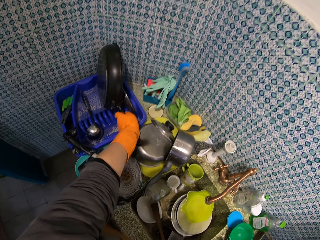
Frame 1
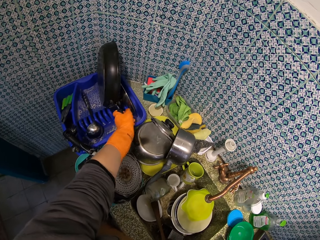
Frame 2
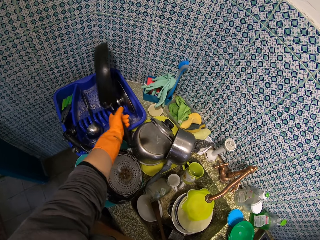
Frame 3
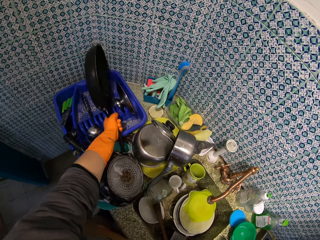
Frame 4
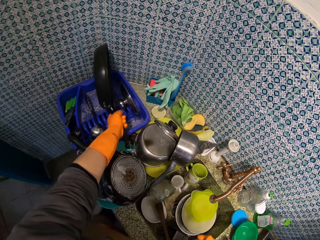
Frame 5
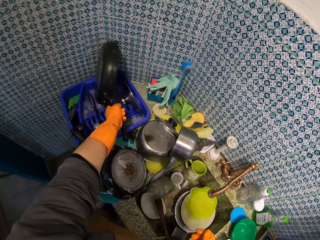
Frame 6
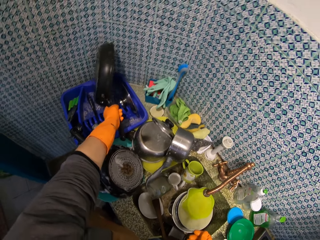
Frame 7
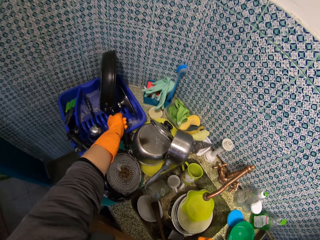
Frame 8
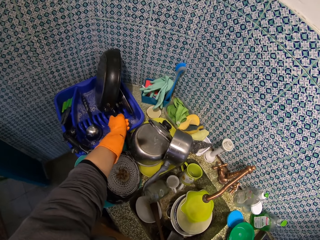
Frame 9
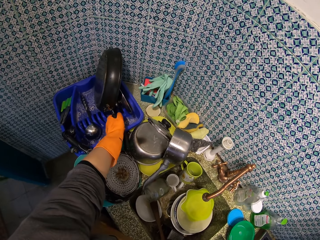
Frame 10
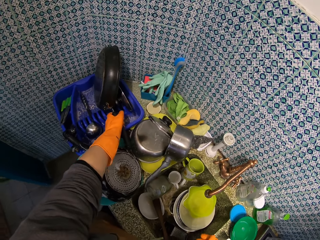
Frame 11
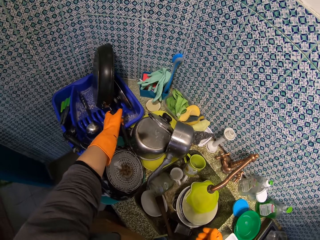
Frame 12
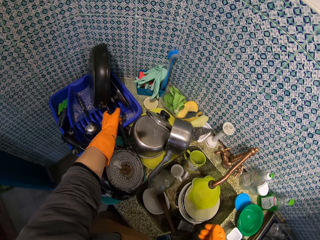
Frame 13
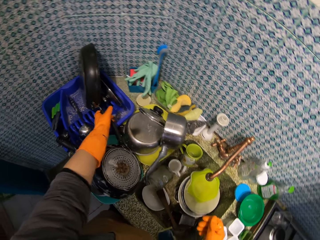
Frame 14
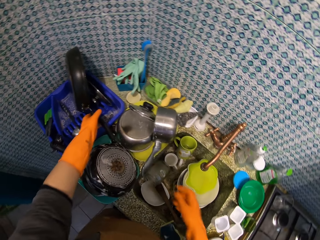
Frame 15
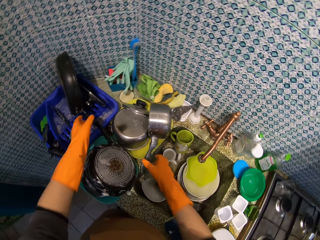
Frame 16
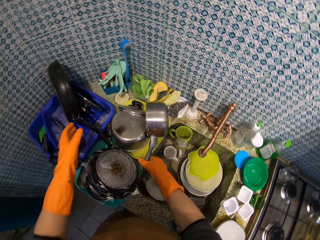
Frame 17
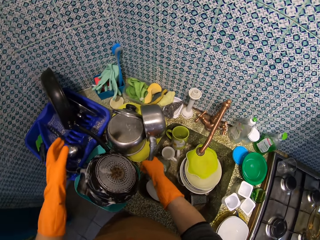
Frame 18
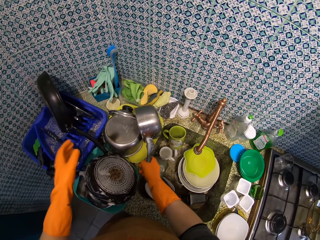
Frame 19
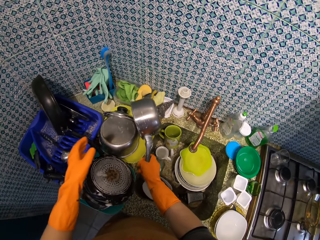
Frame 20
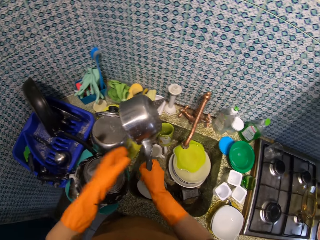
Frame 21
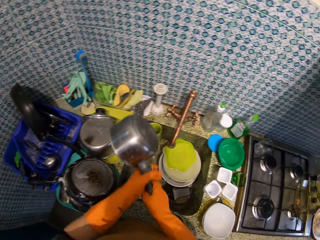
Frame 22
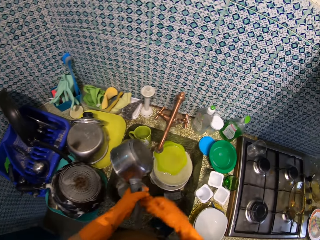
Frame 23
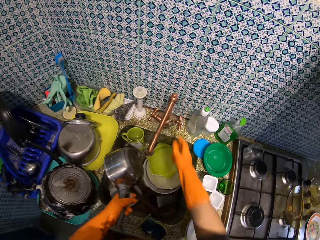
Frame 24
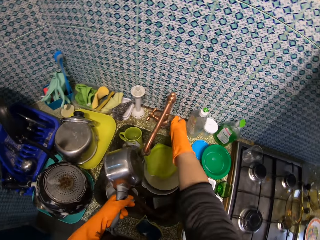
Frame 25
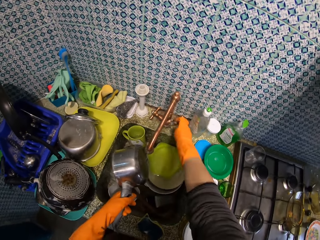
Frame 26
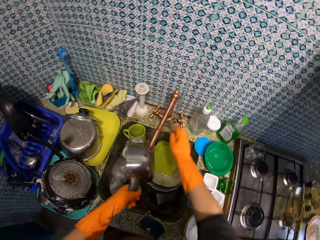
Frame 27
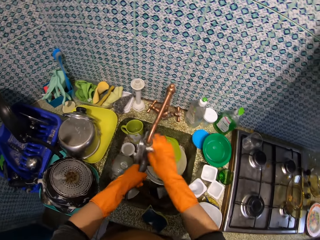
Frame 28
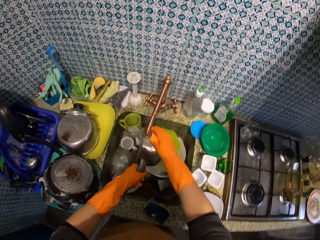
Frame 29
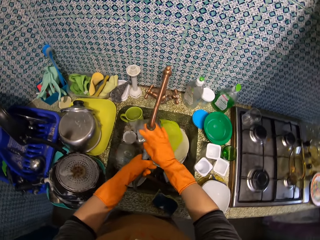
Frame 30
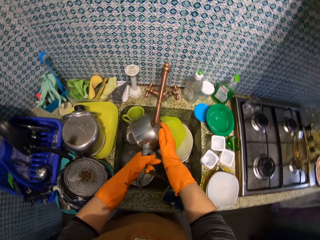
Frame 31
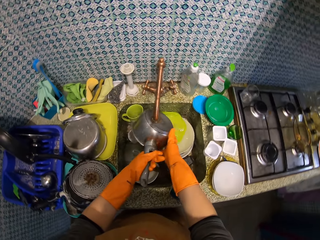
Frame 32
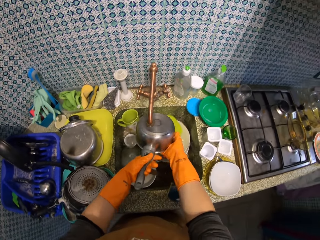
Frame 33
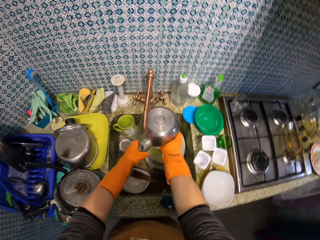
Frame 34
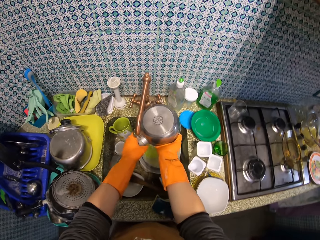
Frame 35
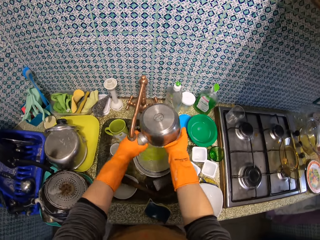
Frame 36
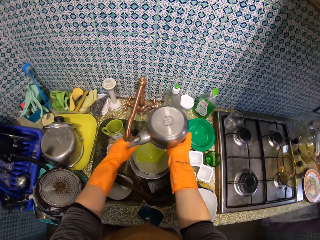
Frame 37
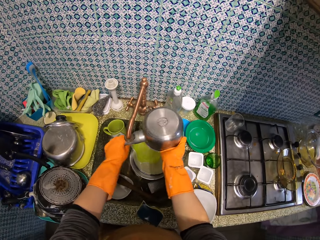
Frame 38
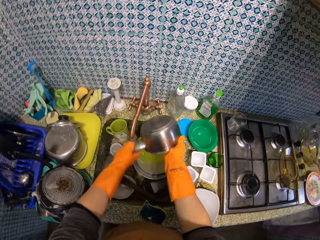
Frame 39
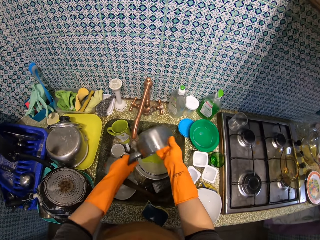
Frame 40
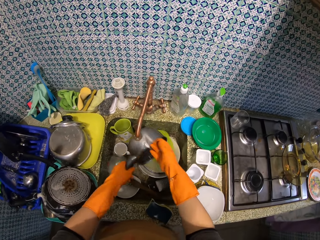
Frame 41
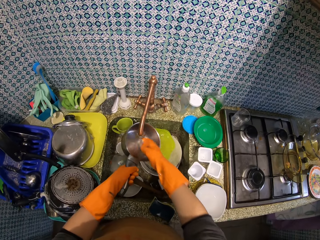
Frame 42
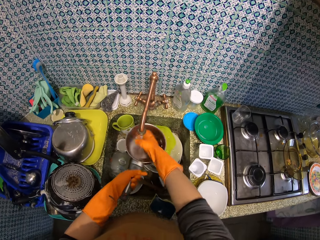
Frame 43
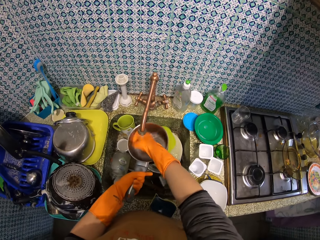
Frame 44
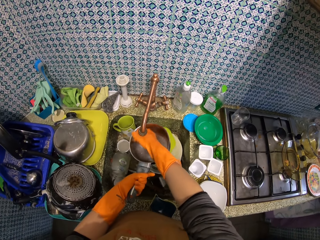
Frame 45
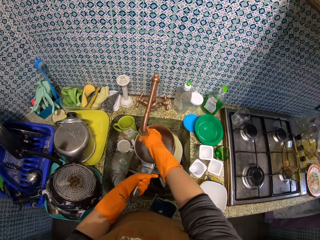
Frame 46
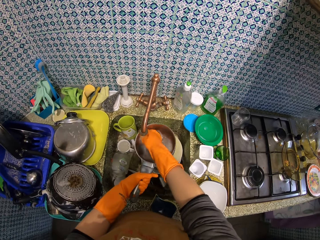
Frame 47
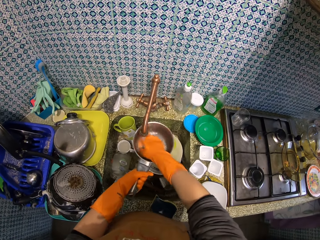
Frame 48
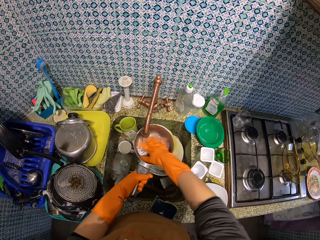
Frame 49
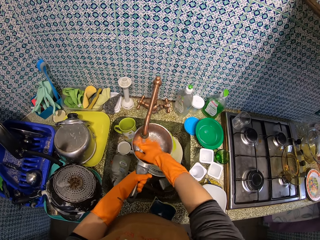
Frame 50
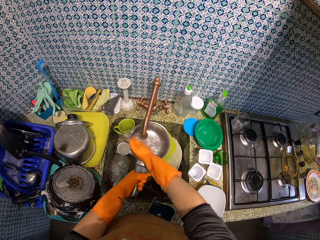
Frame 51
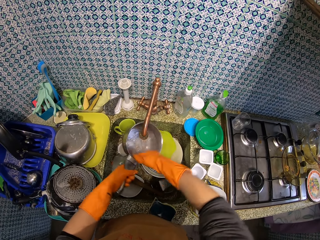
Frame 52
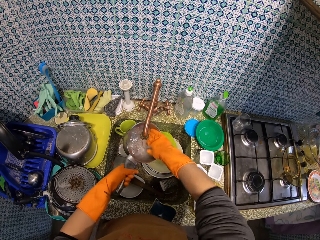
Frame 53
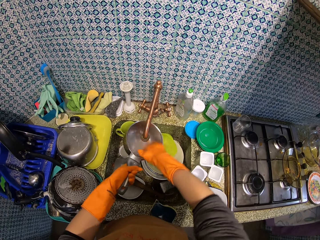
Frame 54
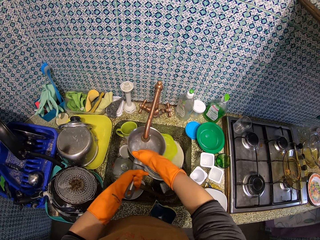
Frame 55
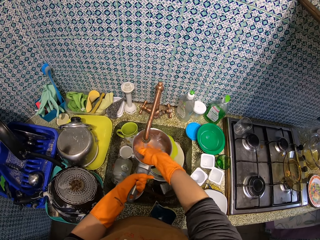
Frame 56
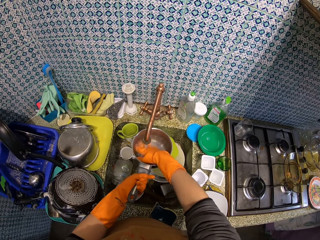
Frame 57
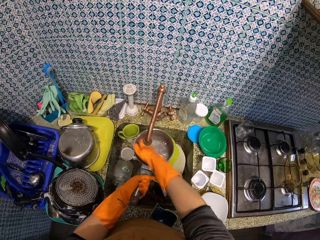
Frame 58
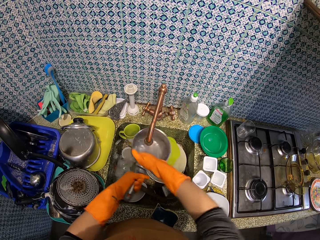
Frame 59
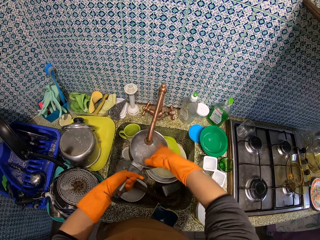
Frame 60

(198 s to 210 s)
The camera wearer picks up a saucepan from the platter. They turn on the tap. They rinse the saucepan.

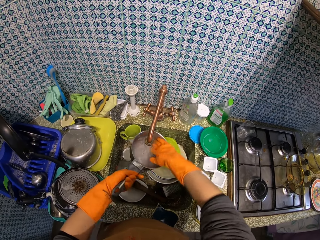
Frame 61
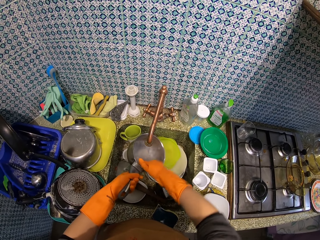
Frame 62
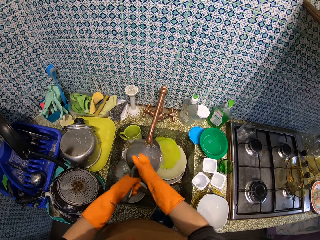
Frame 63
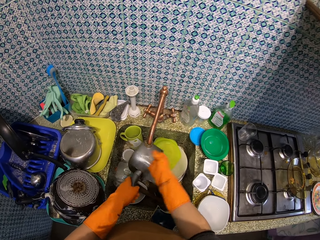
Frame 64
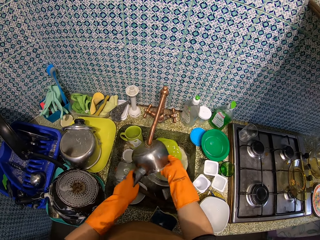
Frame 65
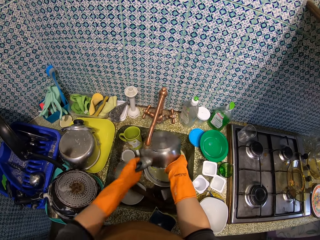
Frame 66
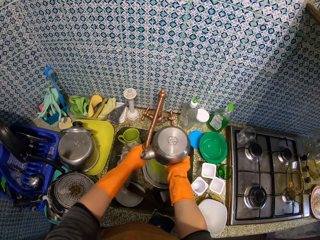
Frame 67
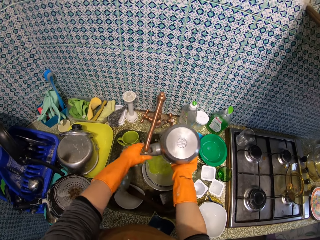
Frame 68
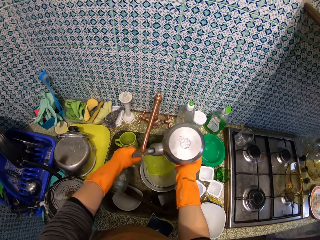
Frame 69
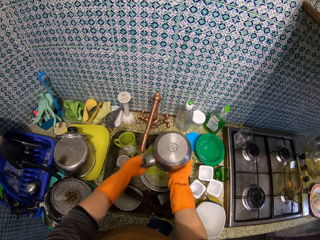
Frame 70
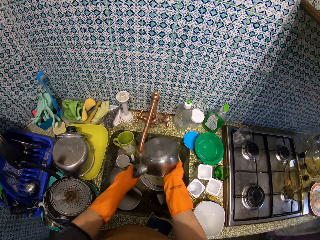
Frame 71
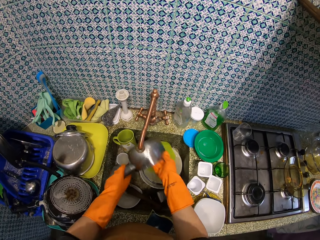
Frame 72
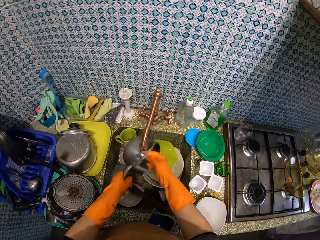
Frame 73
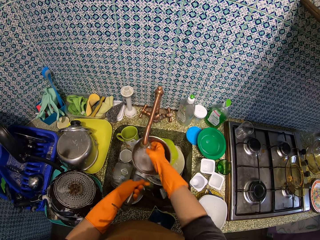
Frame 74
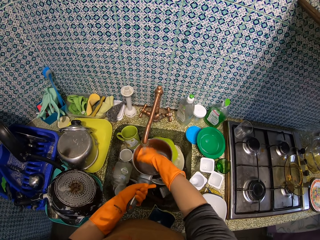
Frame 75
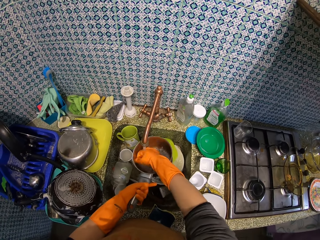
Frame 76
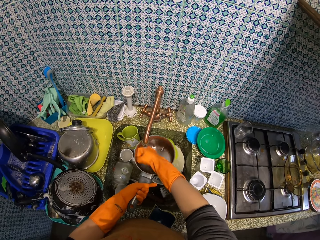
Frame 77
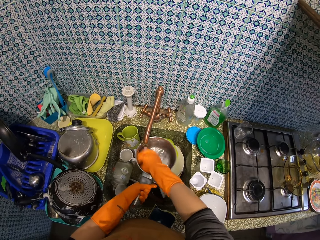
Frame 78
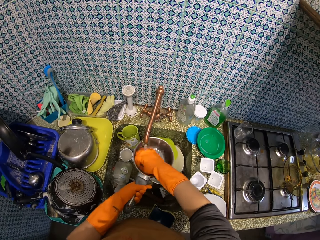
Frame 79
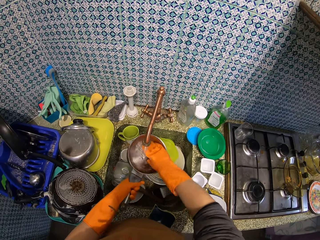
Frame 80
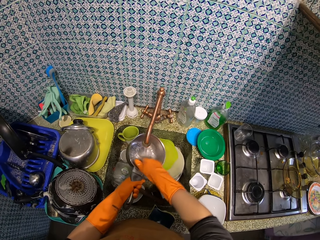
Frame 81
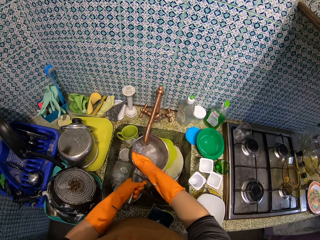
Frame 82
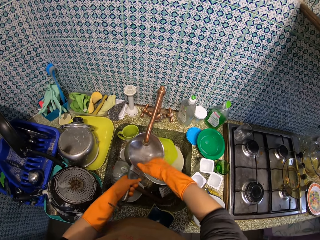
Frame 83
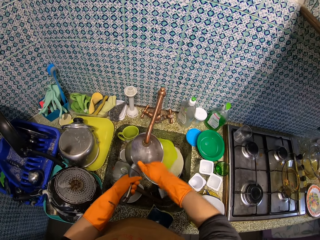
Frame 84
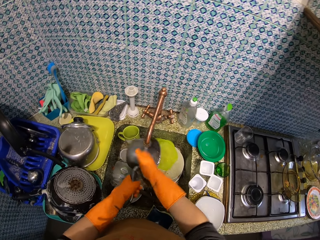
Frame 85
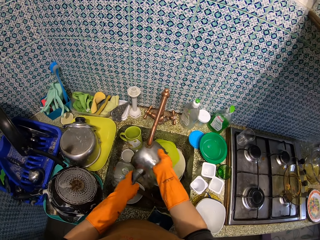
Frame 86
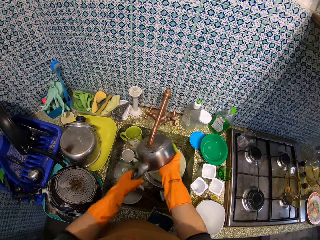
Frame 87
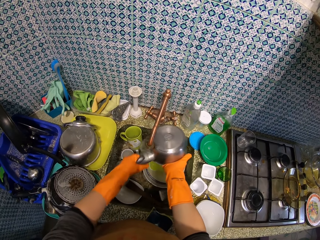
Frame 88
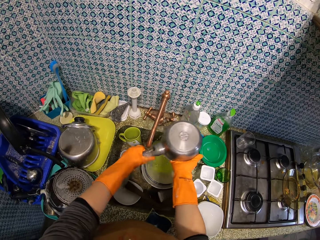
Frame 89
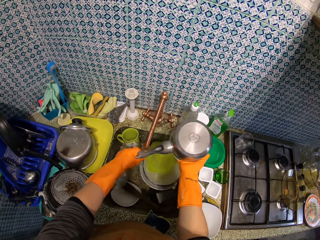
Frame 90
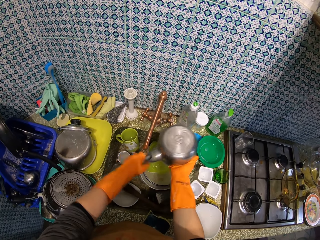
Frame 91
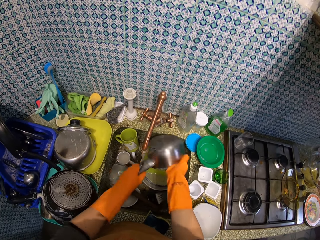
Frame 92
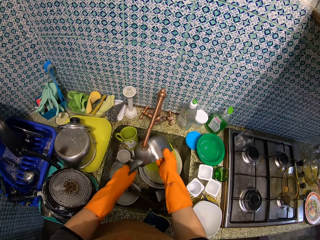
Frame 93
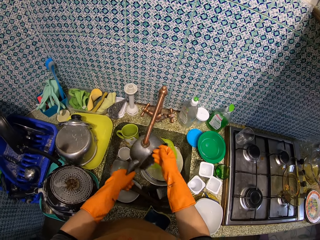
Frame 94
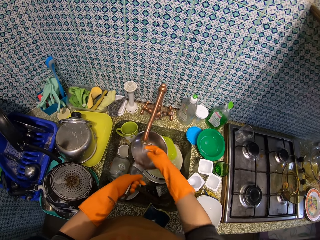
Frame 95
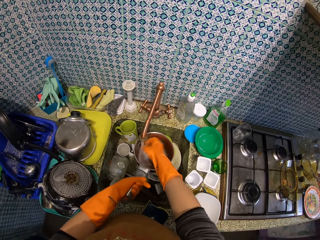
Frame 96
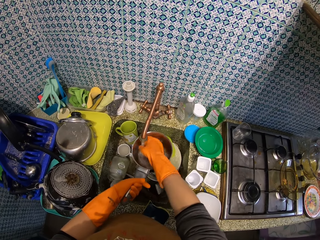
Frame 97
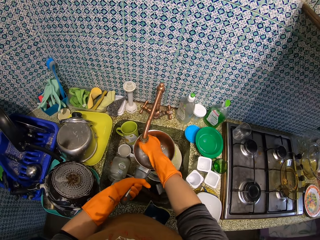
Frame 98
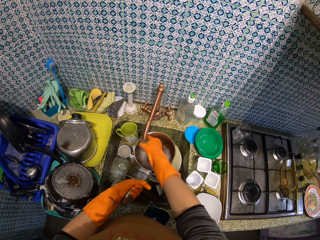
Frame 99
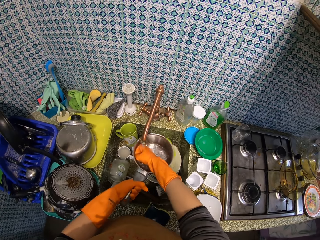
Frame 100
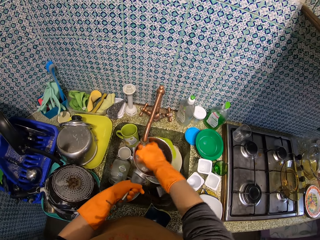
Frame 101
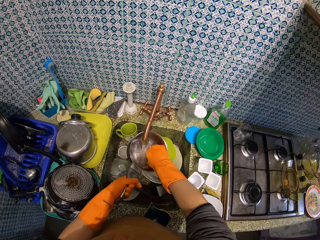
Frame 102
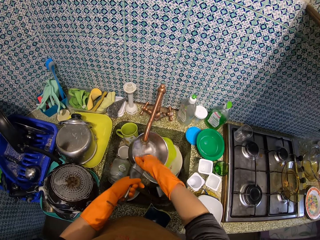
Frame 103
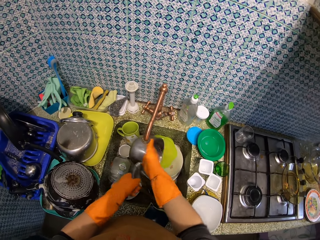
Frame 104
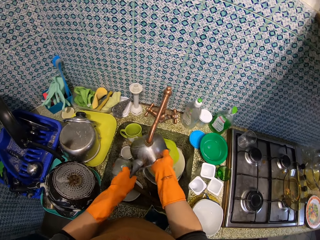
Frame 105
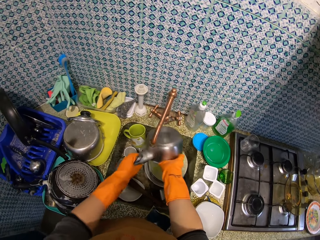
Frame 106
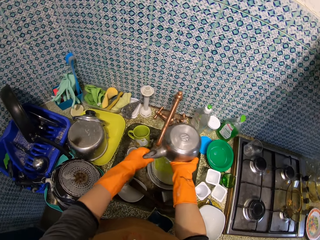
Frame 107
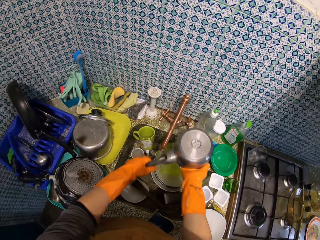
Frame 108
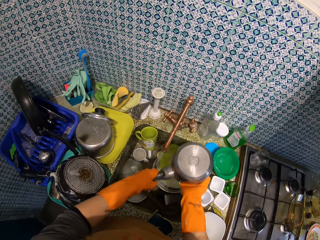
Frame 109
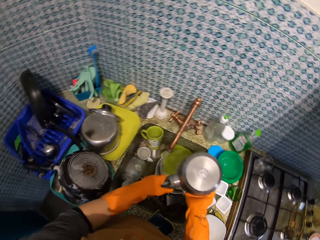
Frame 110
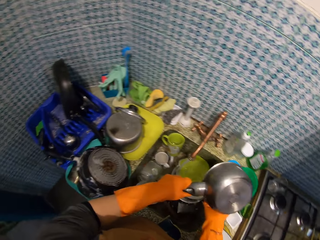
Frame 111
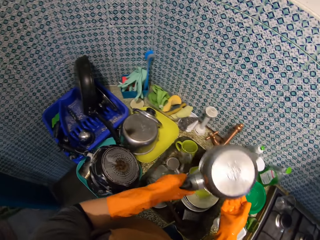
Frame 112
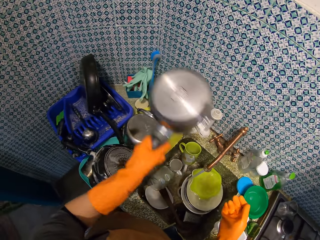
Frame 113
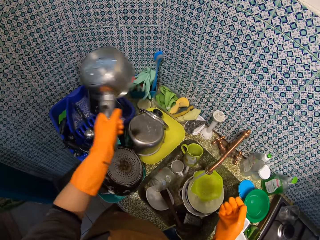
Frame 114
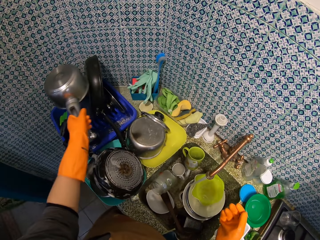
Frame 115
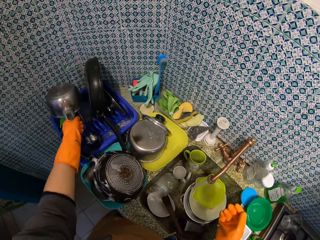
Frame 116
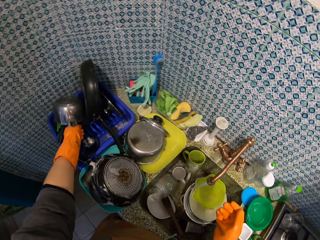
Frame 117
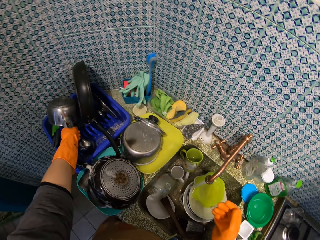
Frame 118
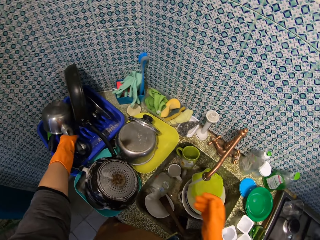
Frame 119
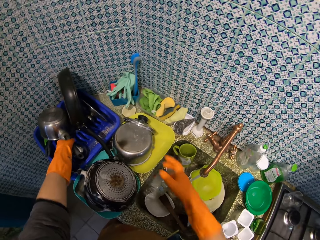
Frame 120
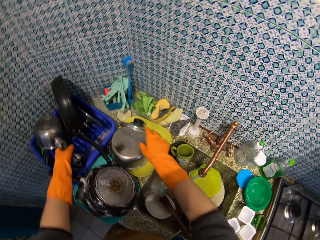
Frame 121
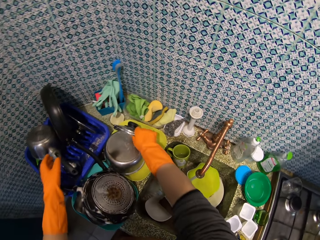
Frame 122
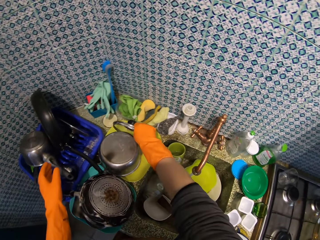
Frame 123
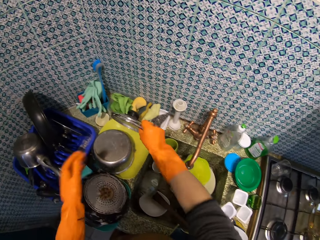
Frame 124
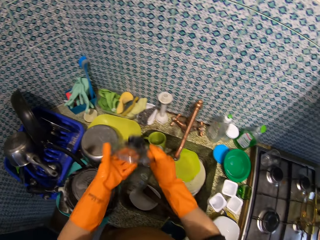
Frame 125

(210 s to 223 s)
The camera wearer puts the saucepan on the utensils stand. They pick the saucepan lid from the platter.
